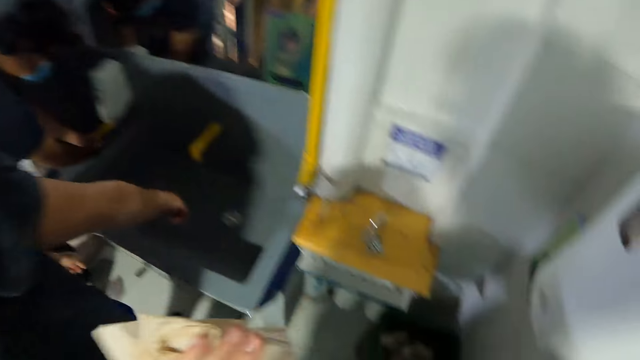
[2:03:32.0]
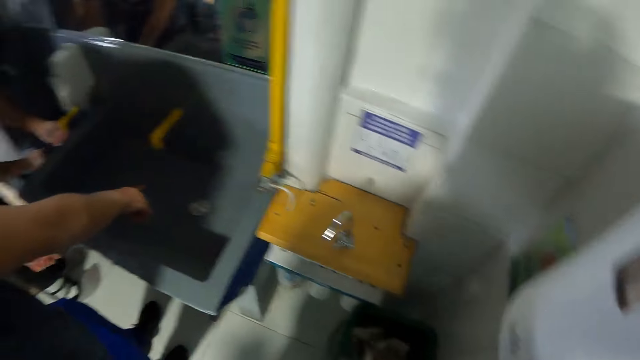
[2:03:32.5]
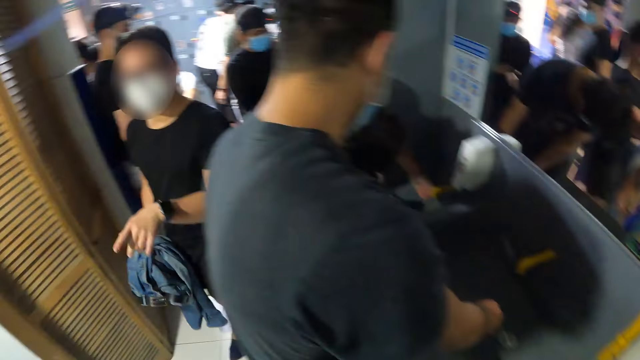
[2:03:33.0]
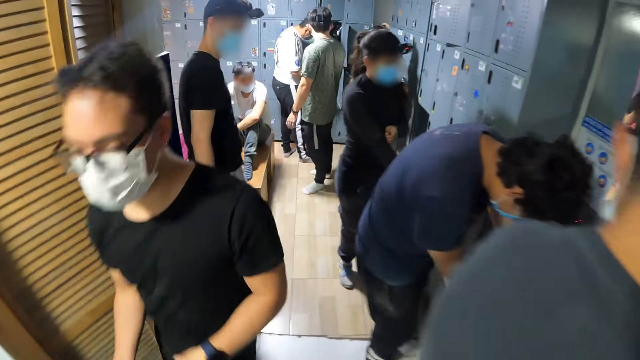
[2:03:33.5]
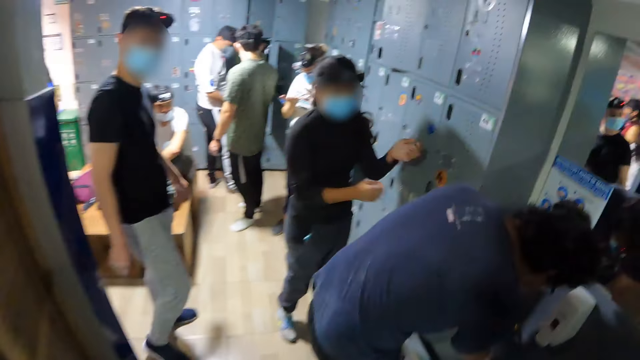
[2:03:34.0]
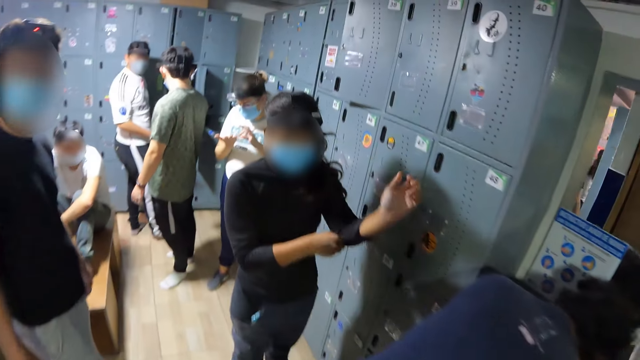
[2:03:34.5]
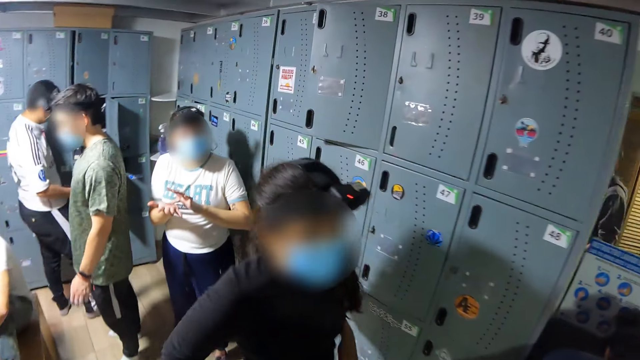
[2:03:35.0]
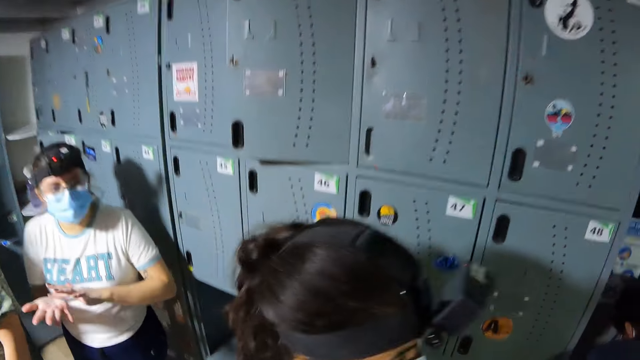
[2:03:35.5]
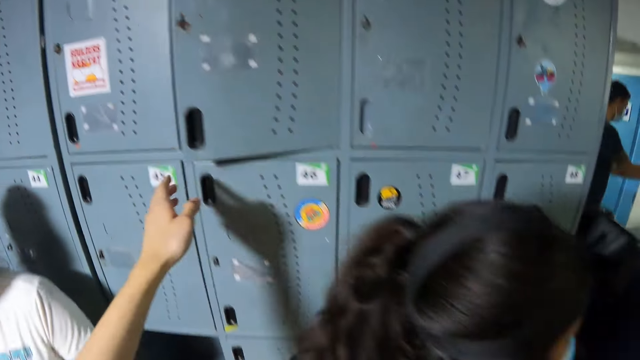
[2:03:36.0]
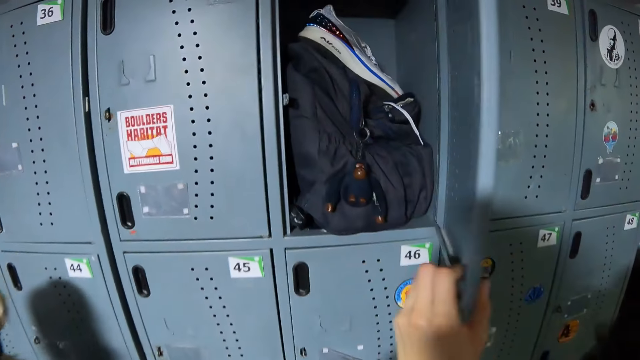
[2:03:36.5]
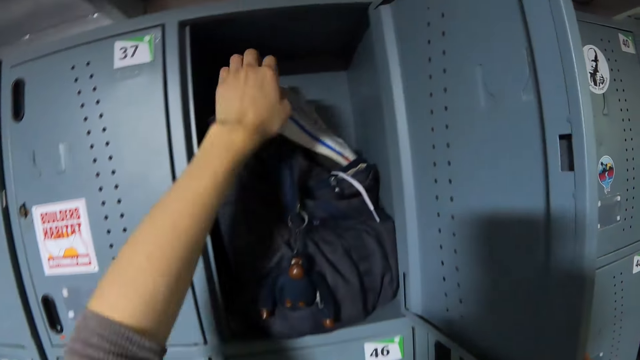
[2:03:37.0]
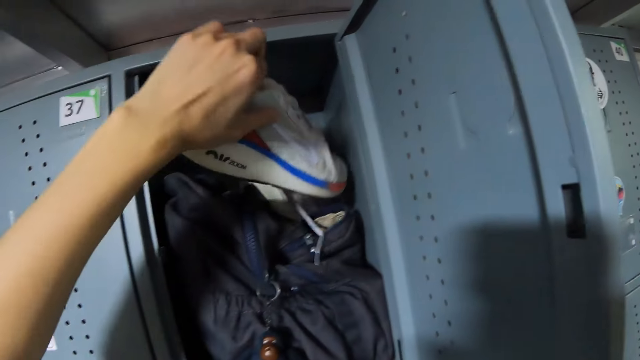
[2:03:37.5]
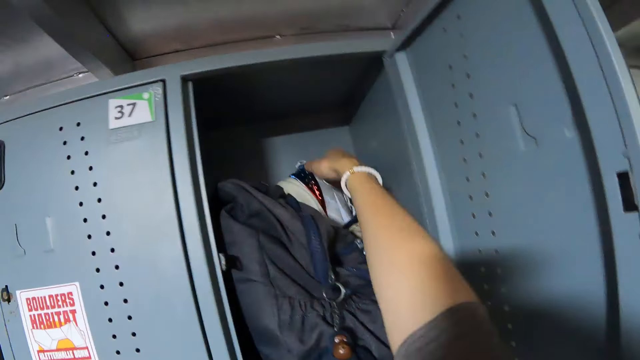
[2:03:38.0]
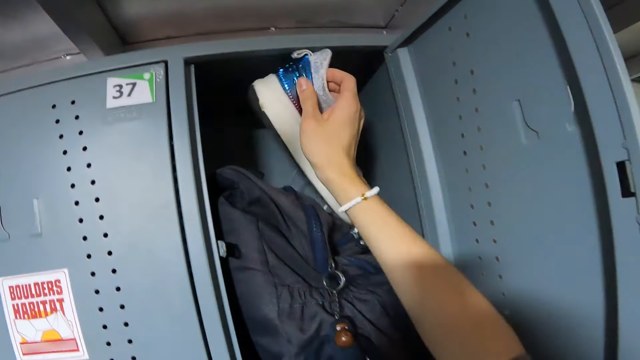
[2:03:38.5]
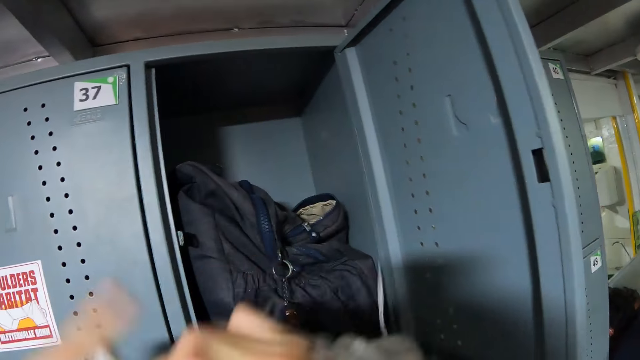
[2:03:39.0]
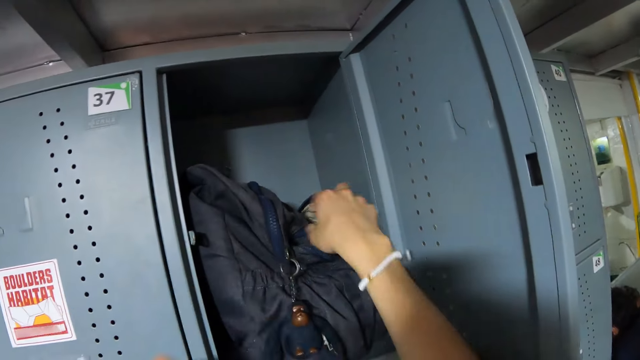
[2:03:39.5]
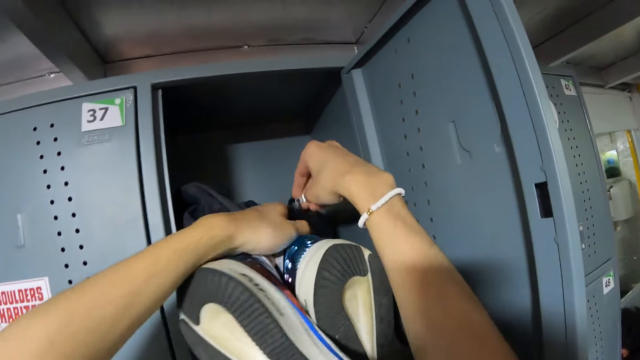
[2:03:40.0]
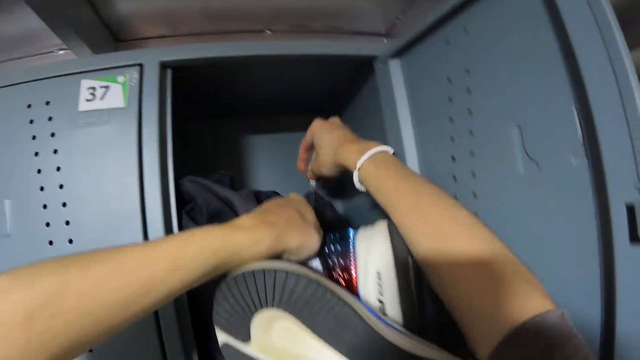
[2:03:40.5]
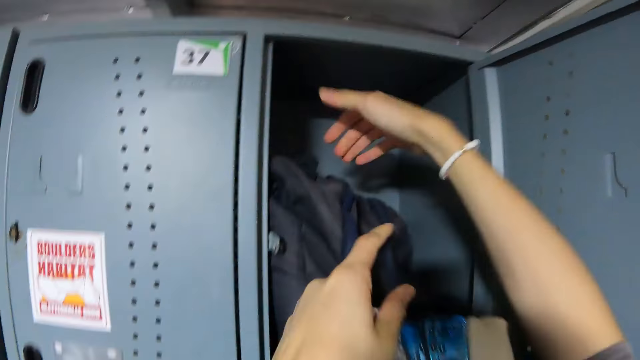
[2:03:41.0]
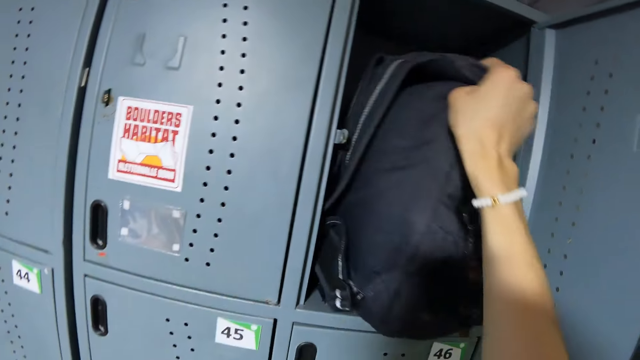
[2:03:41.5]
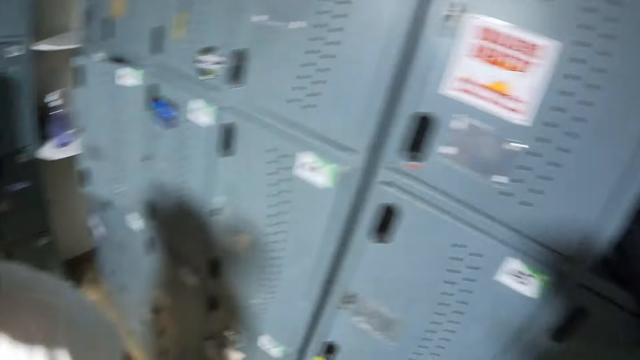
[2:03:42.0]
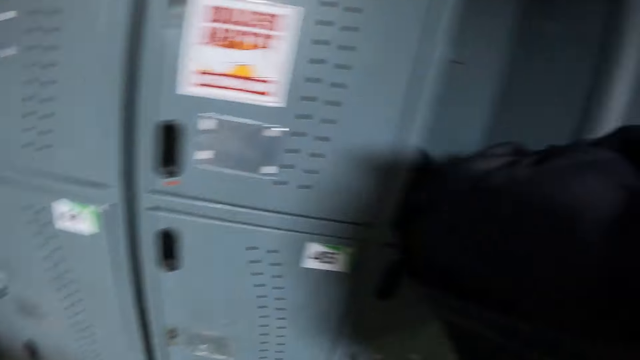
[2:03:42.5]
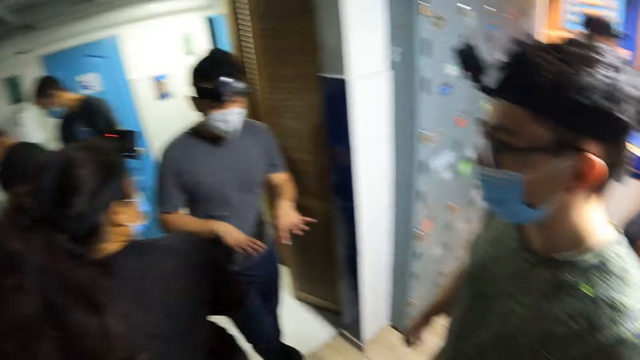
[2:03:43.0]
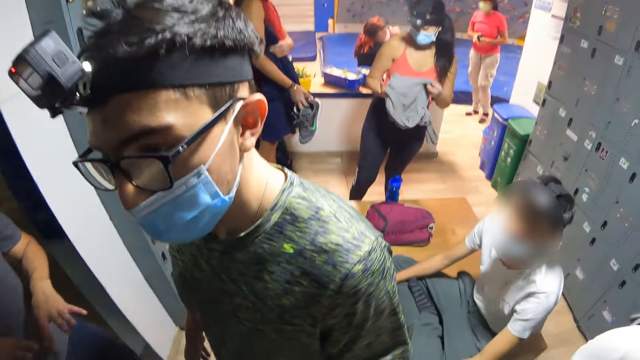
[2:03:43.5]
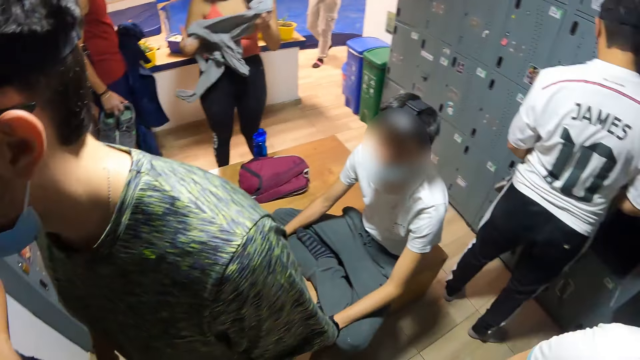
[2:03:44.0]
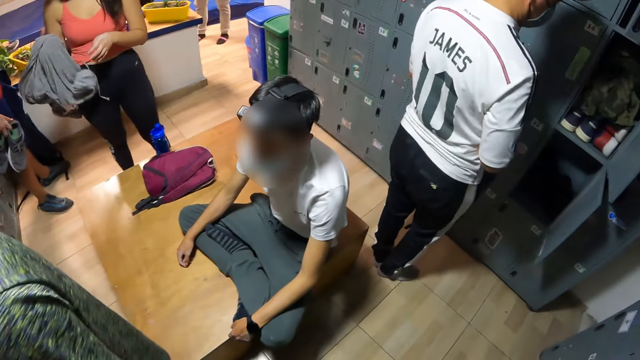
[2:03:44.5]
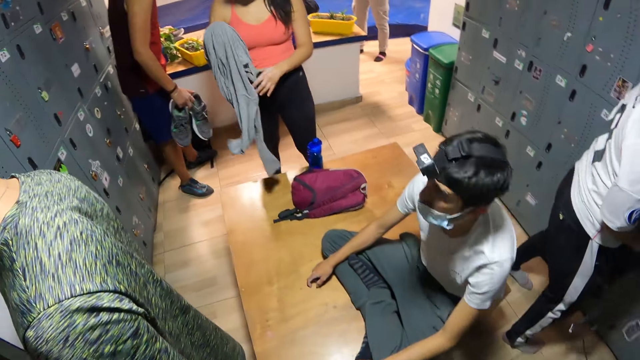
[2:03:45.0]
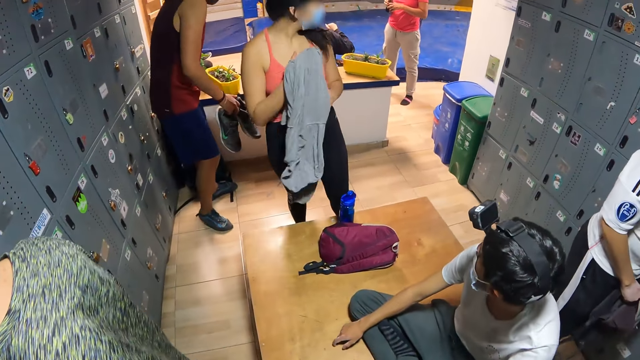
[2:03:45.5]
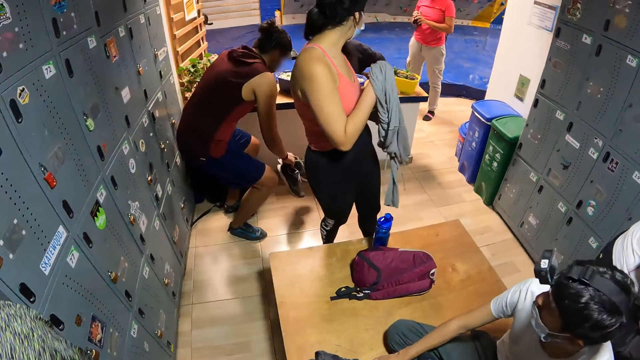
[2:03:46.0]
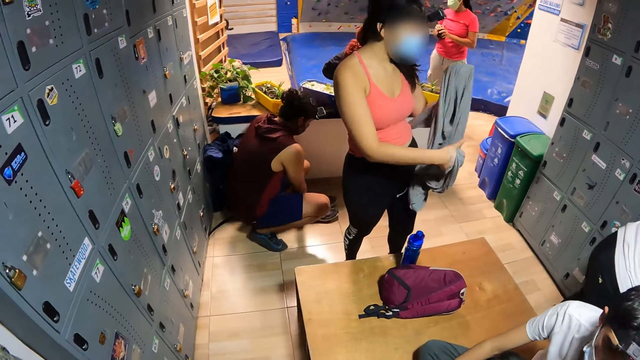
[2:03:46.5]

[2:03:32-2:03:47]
The camera wearer walks around a room. He opens a locker with his left hand. He picks up a shoe from the locker with his left hand. He picks up a shoe from the locker with his right hand. He zips a bag in the locker with his right hand. He carries the bag with his right hand. He picks up the bag from the locker. He walks around the room.

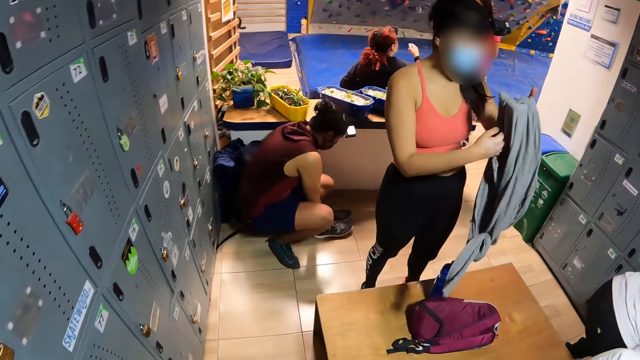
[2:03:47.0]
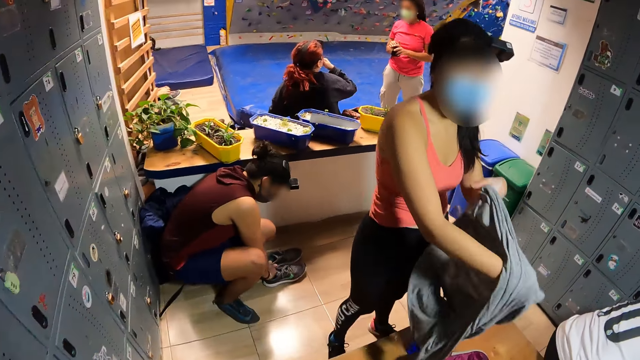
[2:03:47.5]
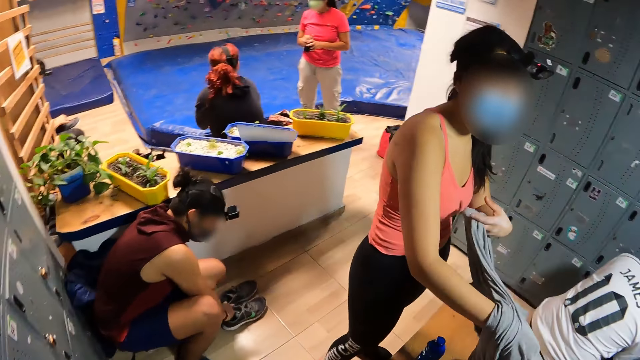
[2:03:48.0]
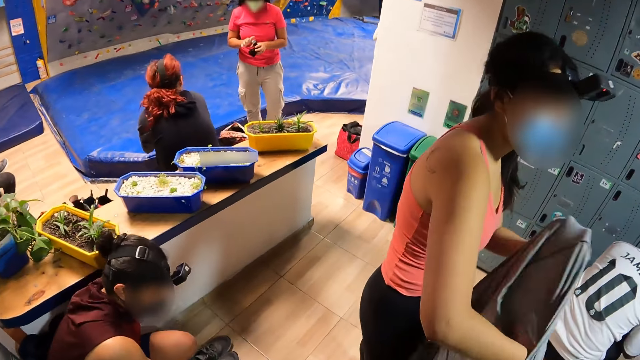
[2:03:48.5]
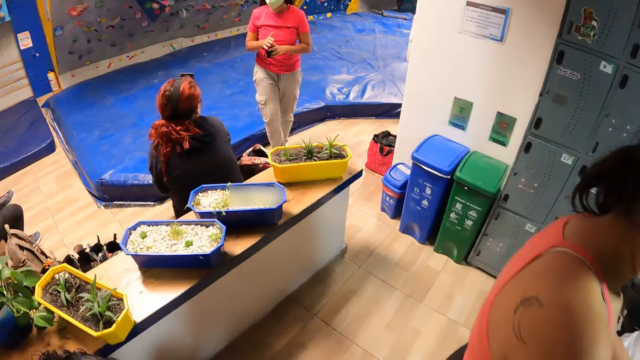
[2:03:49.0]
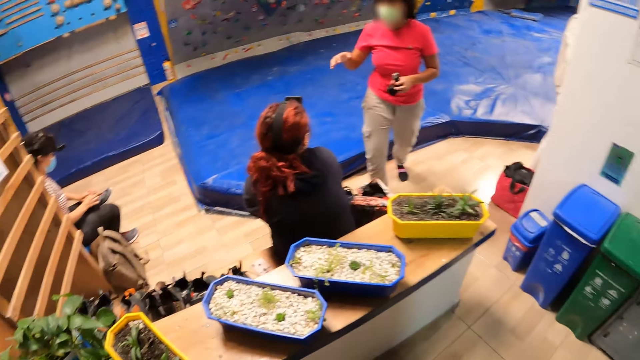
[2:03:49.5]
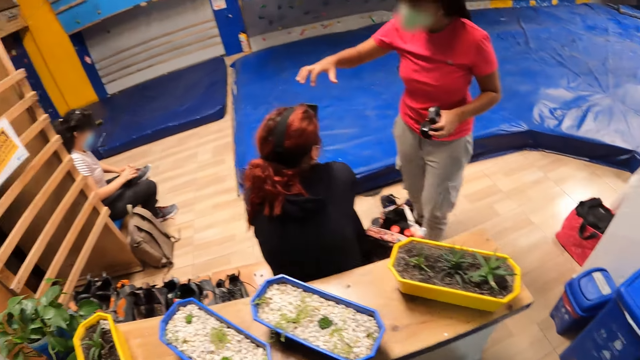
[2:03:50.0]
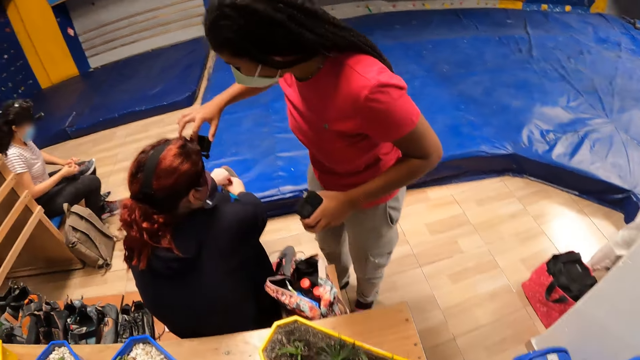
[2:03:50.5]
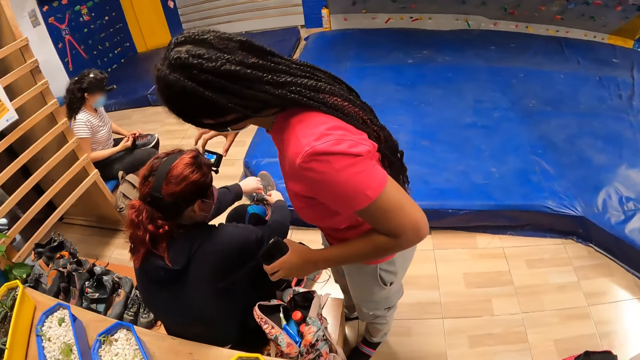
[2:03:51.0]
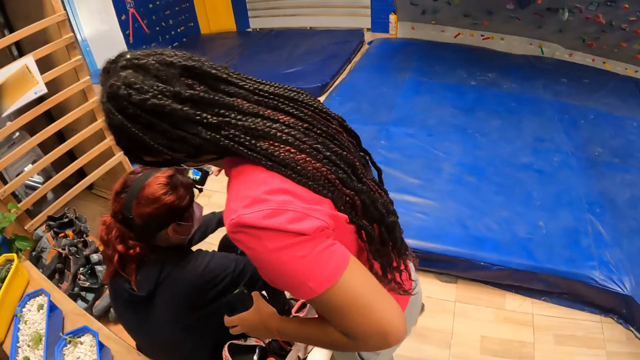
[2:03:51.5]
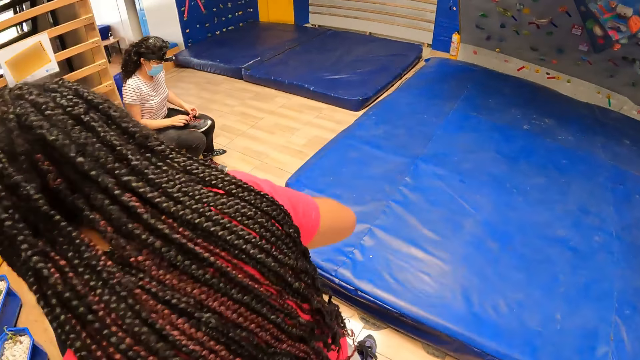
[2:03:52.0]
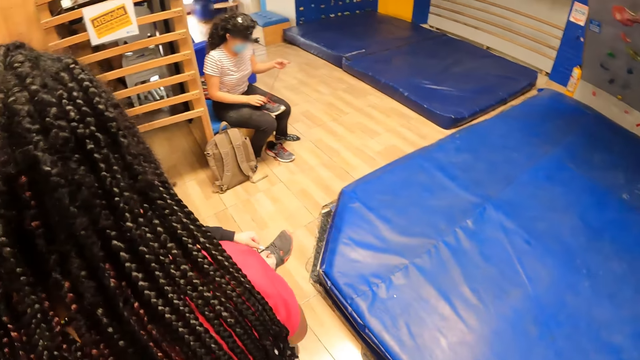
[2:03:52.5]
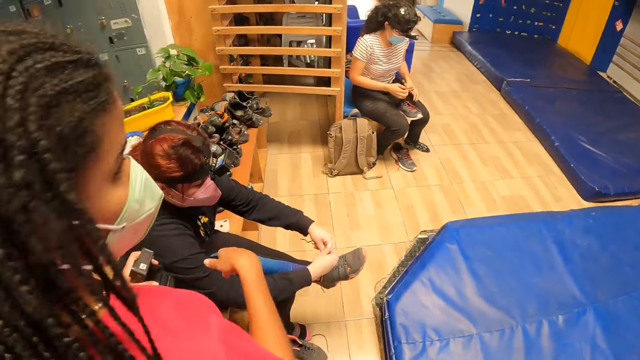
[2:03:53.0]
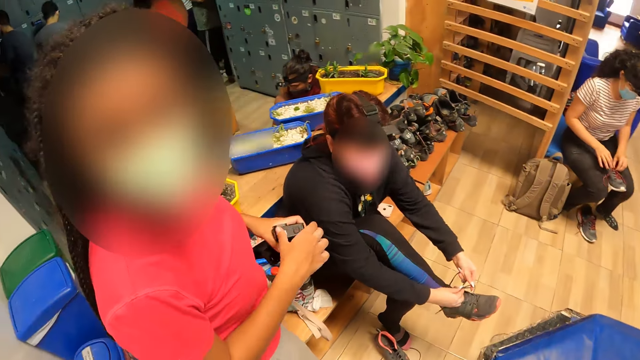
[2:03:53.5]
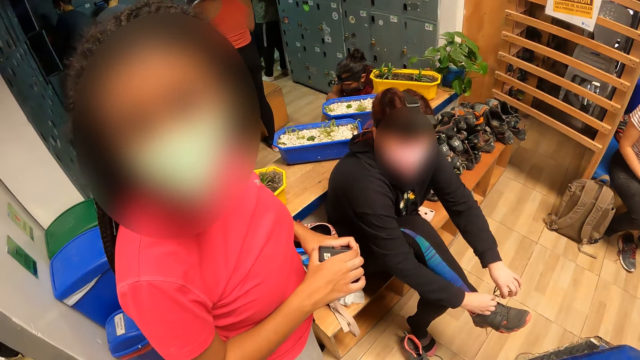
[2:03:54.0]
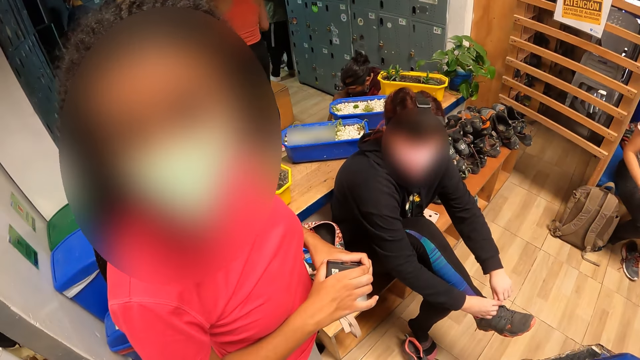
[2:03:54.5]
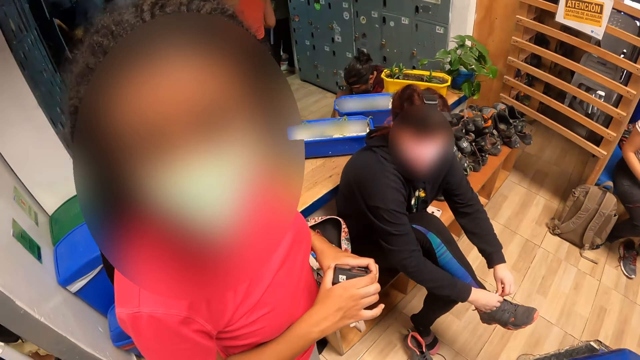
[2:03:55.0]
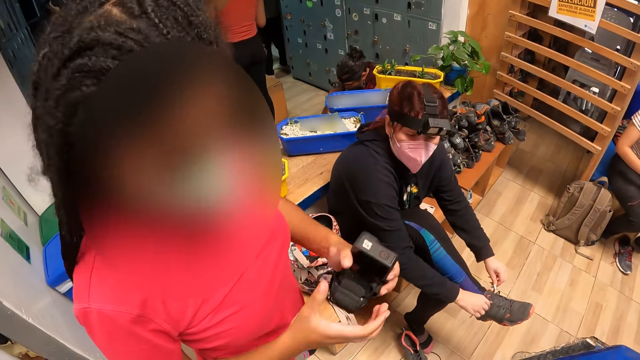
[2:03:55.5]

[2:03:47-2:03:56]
The camera wearer looks around a room. A woman touches a camera on another woman's head with her right hand. The camera wearer walks around the room. The other woman ties a shoe lace on a shoe in her right leg with her hands. The camera wearer converses with the first woman.
